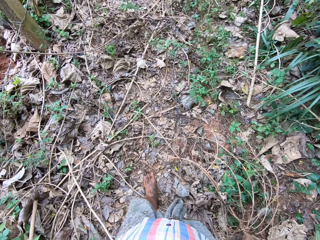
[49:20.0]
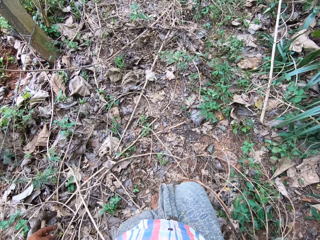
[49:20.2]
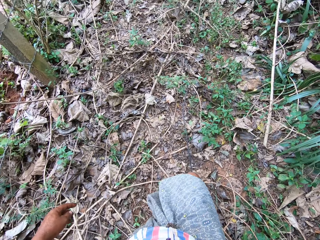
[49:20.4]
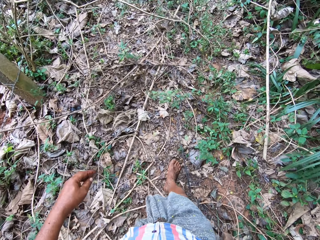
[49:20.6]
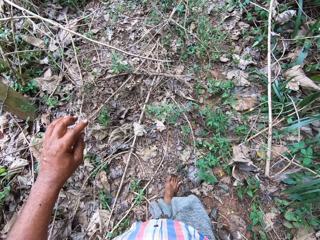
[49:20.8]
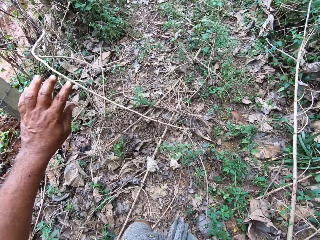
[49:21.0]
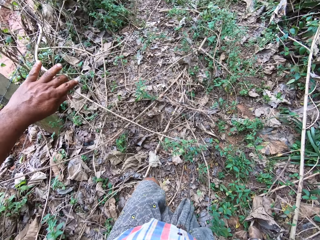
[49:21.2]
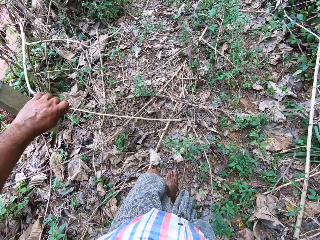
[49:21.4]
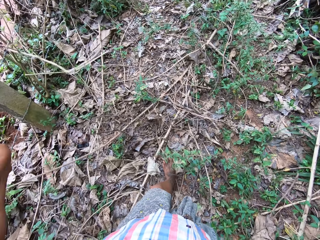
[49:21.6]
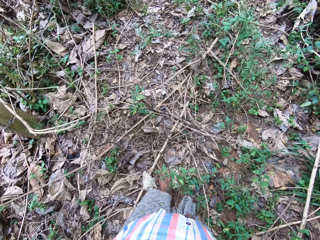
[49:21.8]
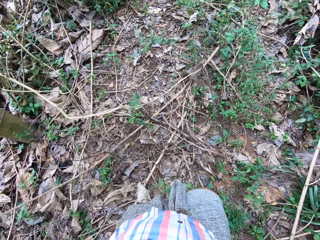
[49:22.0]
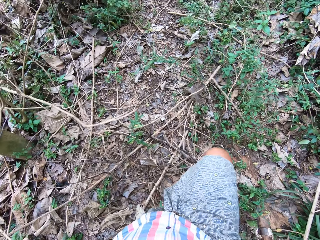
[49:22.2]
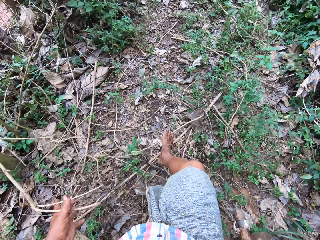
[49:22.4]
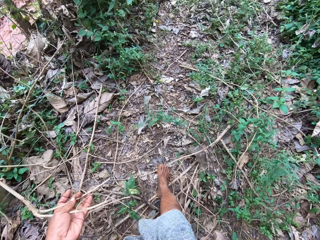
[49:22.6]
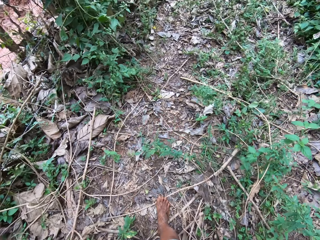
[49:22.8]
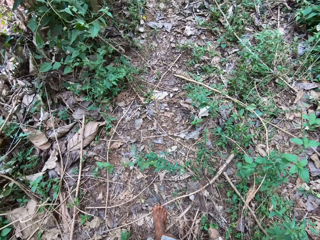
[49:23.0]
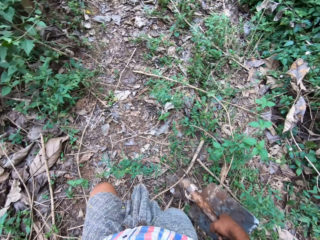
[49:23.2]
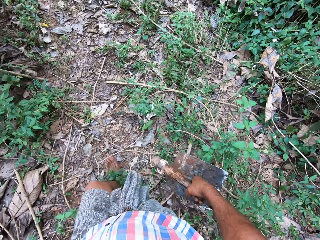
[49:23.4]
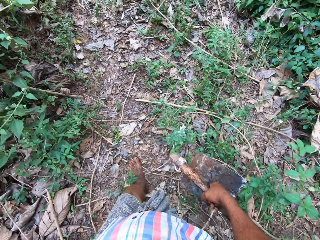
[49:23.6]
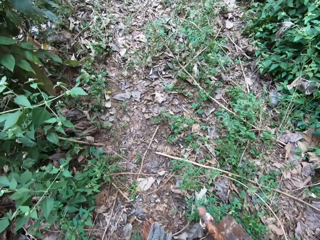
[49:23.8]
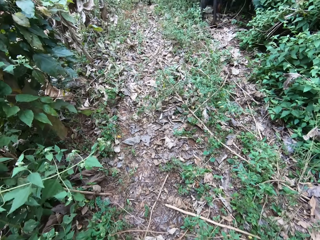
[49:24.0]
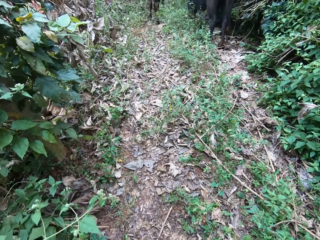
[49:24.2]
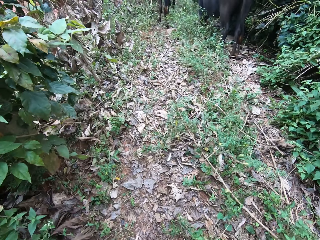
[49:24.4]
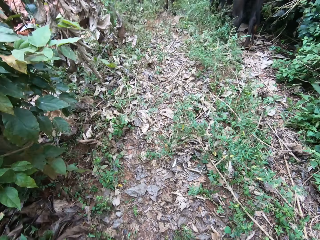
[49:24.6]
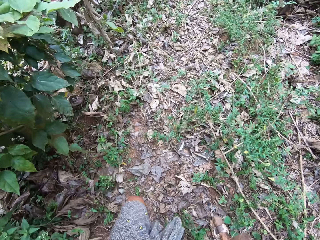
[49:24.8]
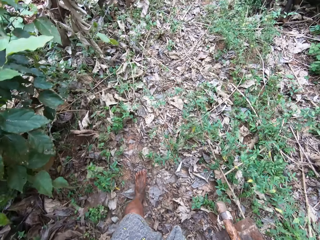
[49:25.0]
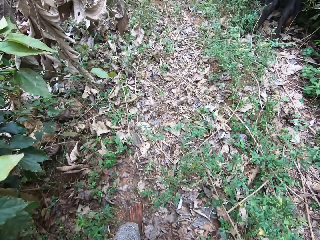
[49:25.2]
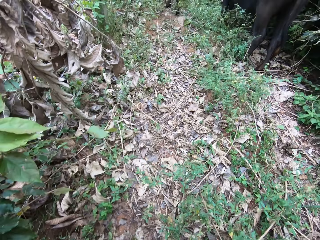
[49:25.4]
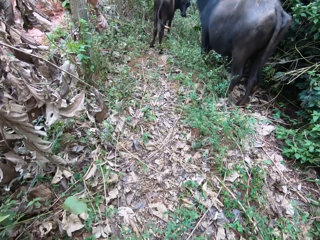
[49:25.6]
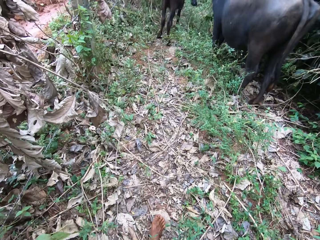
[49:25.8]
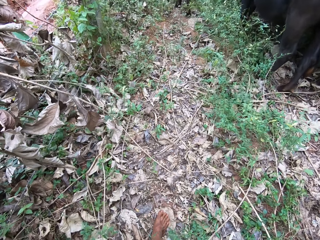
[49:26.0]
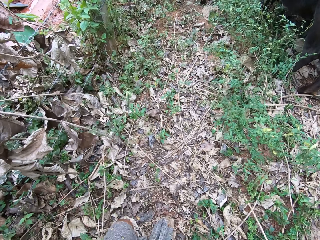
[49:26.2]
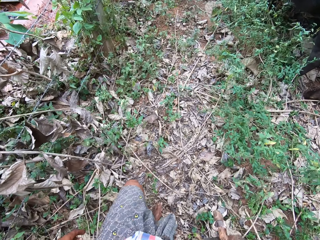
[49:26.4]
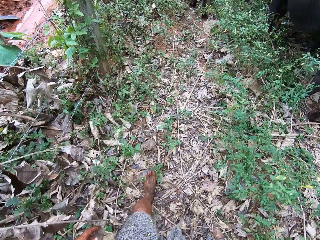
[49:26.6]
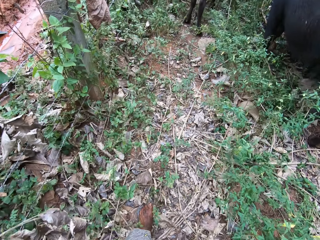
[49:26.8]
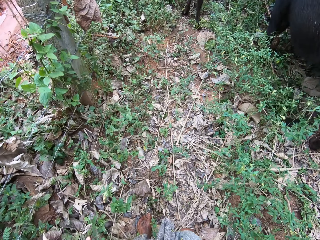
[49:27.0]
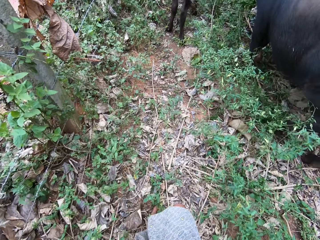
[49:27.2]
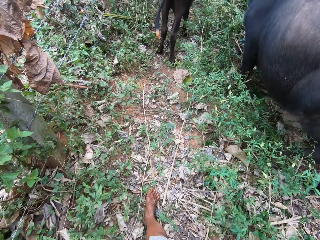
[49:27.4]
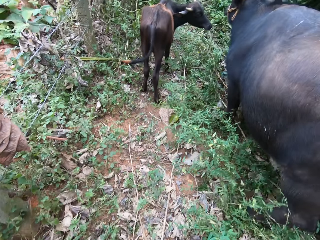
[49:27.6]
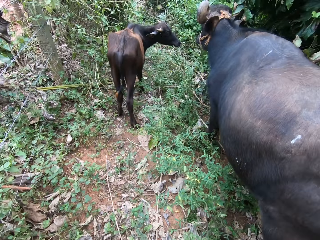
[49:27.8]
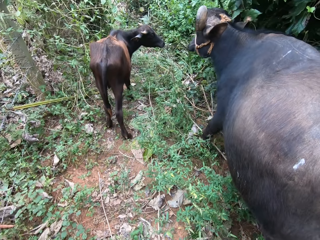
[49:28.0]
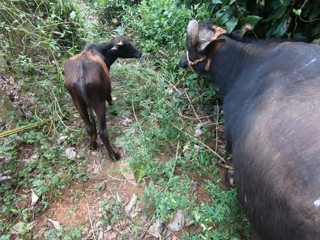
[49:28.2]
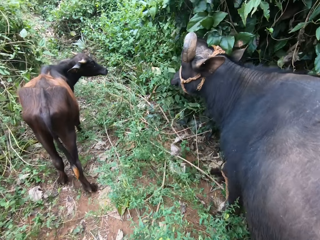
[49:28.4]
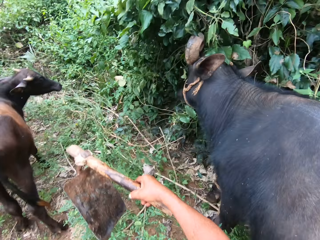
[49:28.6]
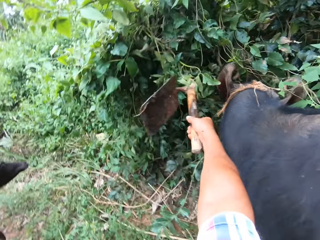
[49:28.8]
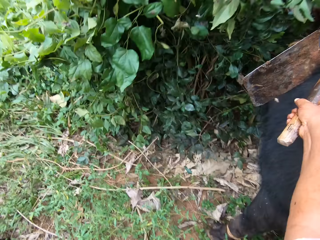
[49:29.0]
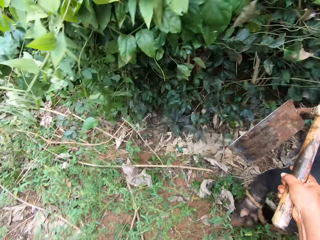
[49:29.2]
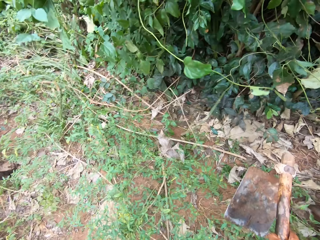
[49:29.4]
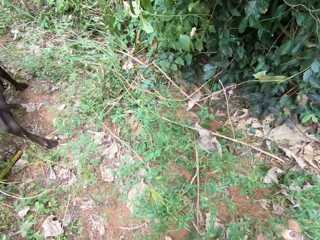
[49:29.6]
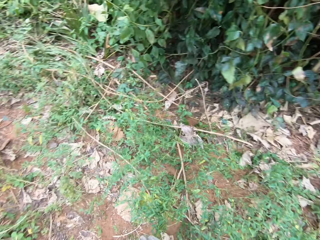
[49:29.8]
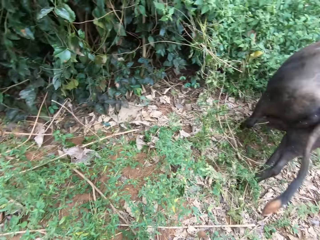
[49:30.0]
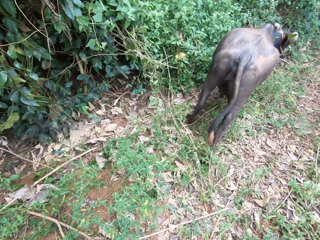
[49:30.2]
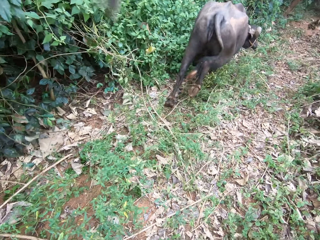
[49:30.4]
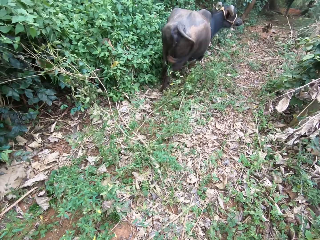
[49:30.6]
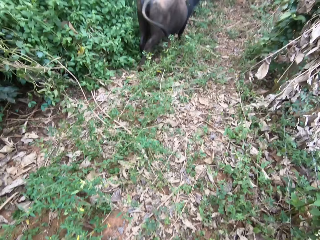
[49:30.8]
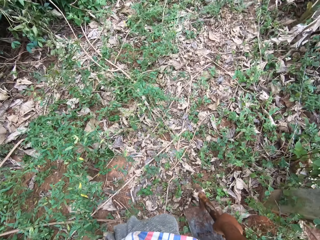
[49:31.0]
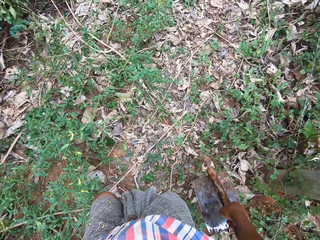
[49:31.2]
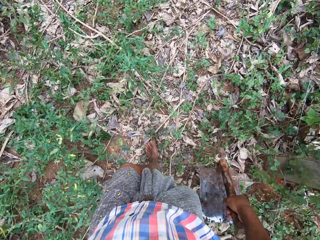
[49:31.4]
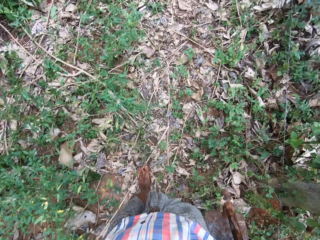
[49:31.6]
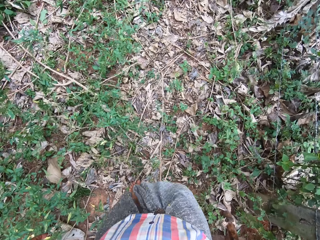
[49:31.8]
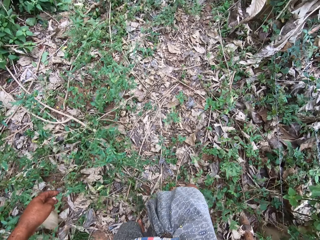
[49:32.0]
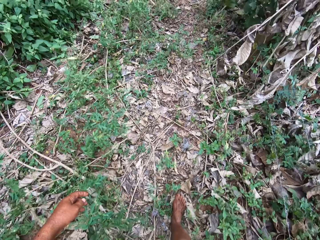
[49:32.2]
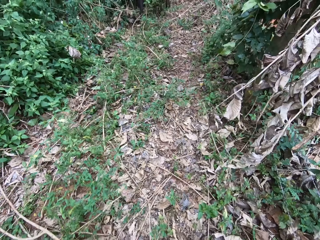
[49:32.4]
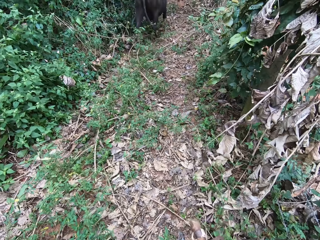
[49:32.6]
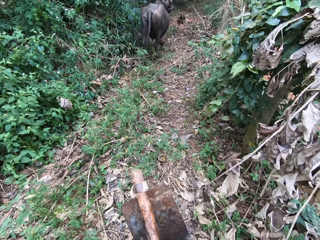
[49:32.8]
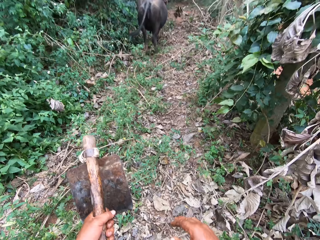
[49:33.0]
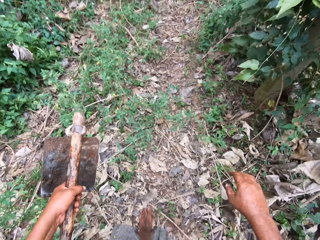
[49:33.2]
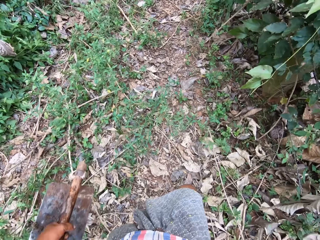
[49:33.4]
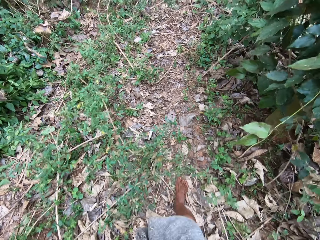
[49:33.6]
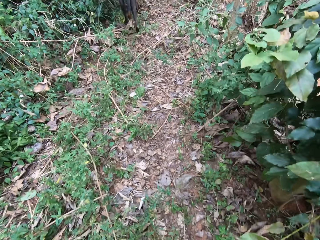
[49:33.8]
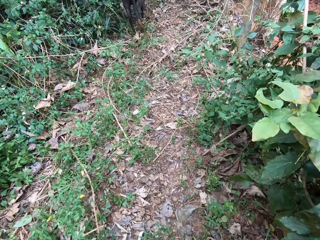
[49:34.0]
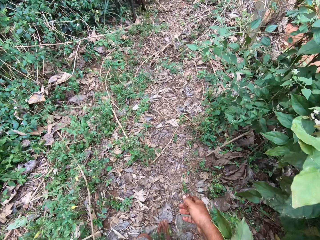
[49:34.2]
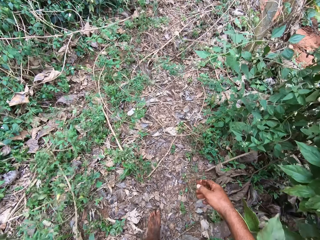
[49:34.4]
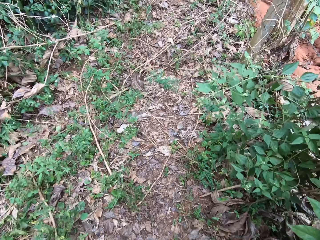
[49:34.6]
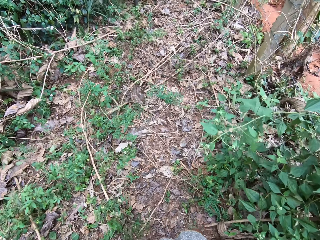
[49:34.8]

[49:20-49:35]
The camera wearer walks around the garden. They break a branch. They walk around the garden. They hit a cow with a hoe. They stare at the cow. They walk around the garden.

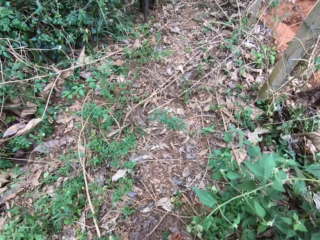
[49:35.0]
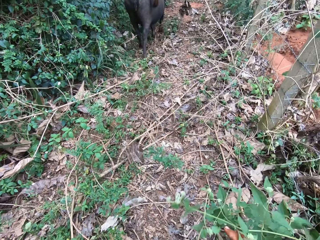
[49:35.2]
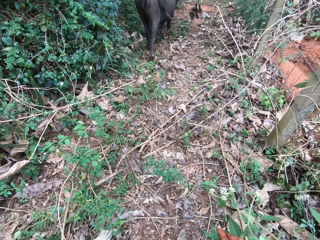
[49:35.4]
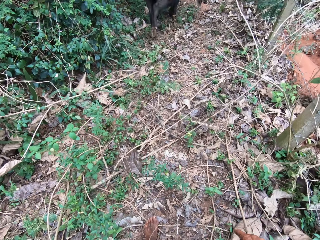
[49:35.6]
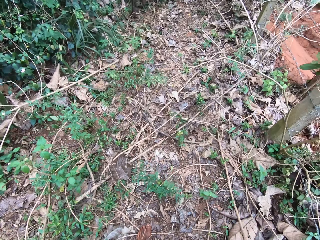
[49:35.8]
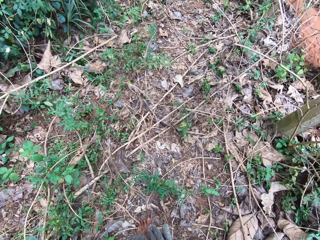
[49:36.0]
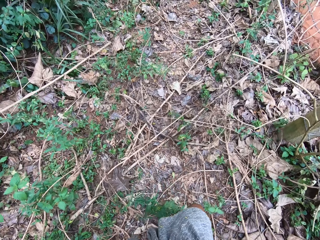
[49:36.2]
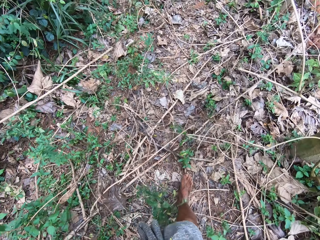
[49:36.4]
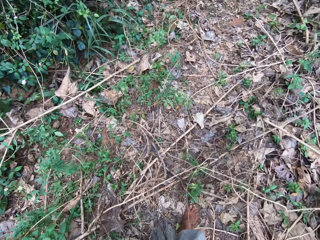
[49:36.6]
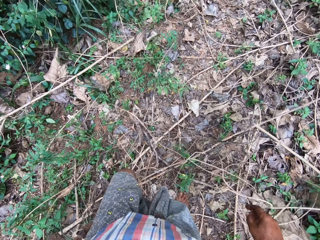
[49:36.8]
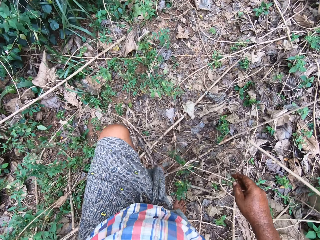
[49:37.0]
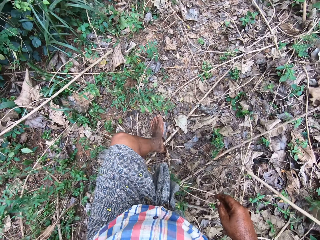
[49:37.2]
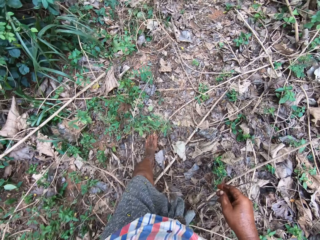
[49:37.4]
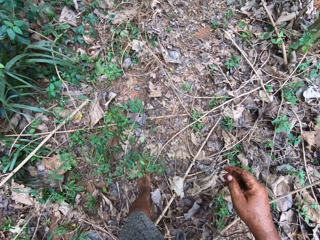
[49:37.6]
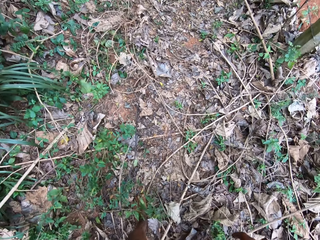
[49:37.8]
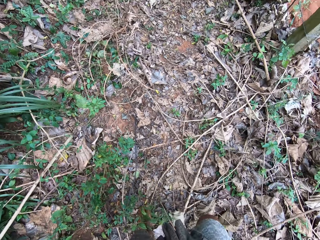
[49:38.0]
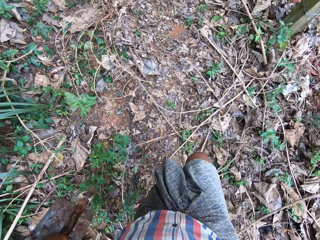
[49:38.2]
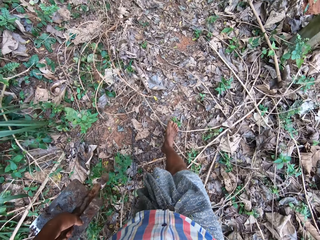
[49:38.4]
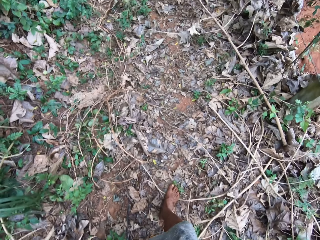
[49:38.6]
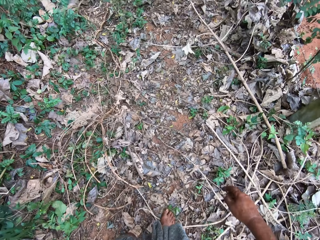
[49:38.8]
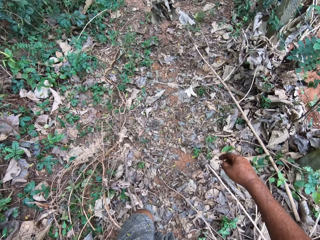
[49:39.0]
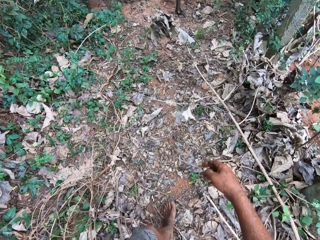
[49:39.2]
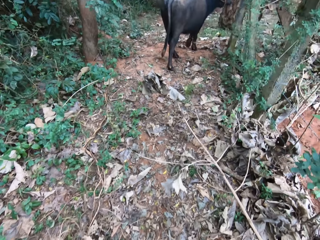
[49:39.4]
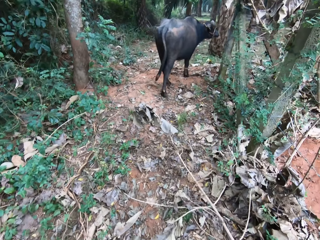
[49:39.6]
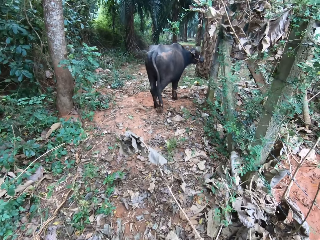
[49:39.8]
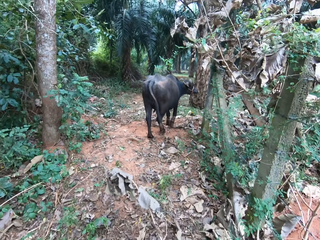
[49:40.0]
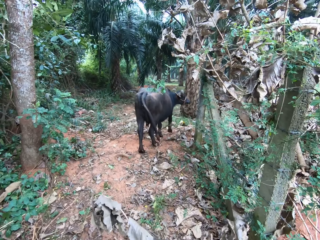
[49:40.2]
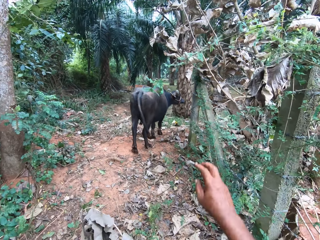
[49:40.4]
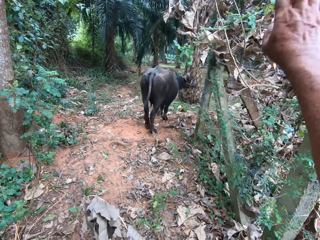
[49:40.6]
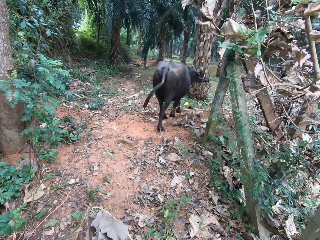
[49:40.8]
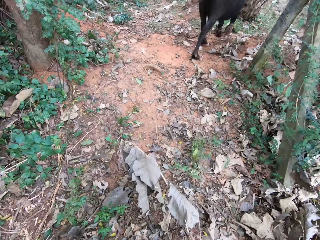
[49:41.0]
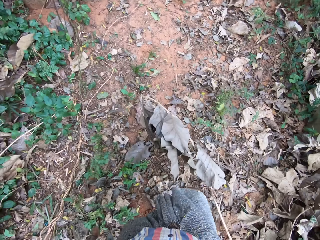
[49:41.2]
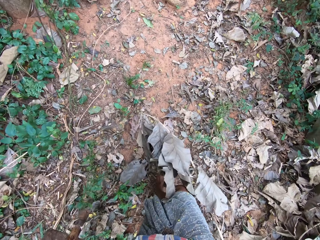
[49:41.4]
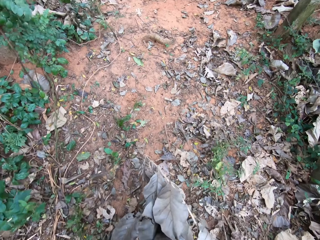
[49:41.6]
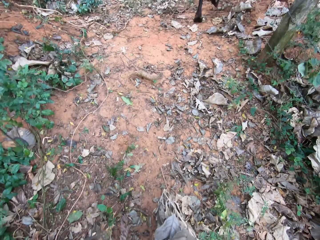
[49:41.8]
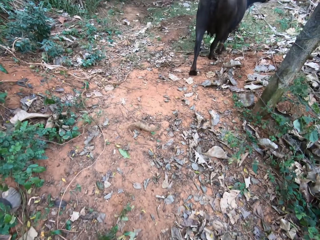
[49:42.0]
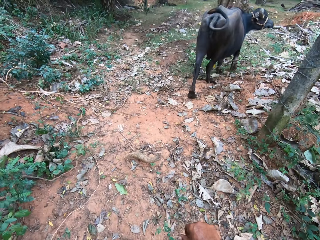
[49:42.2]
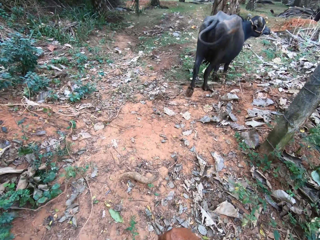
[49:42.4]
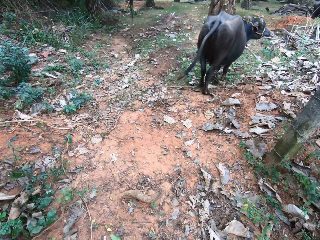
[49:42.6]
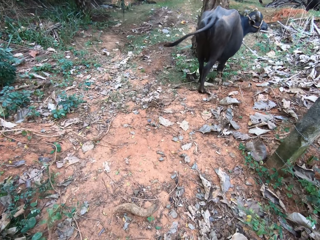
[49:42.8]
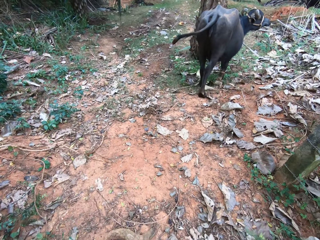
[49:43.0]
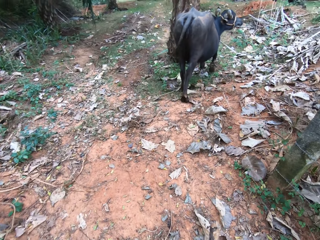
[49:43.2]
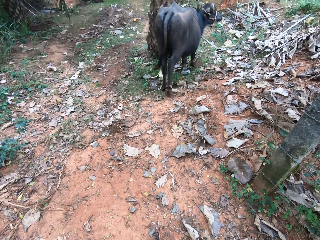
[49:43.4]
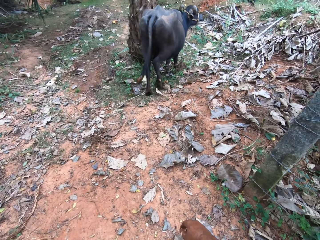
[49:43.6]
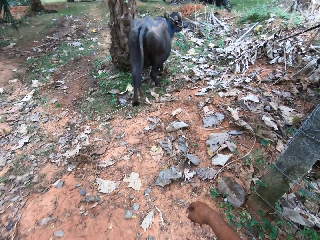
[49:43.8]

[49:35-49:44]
The camera wearer stares at a cow. They cut a stem of a tree. They walk around the garden. They stare at the cow.
